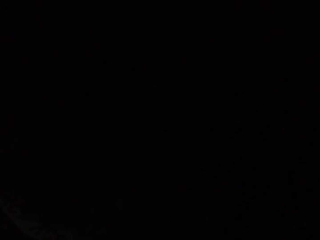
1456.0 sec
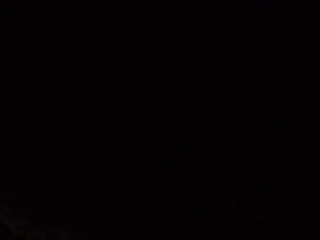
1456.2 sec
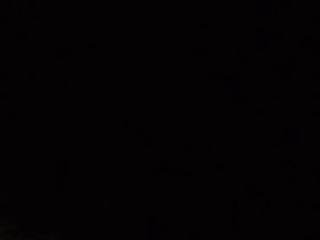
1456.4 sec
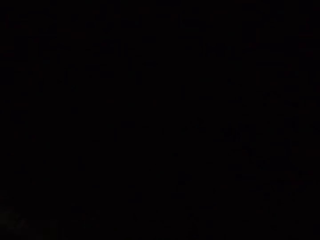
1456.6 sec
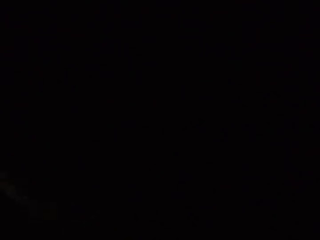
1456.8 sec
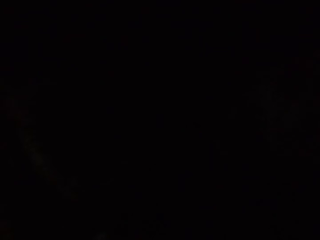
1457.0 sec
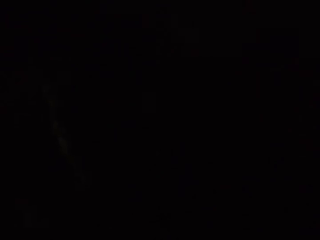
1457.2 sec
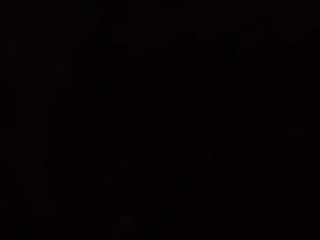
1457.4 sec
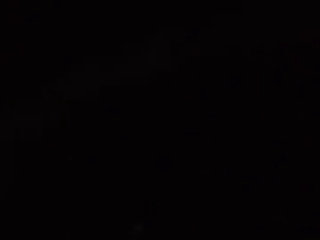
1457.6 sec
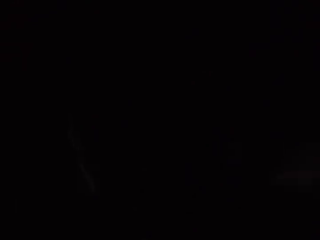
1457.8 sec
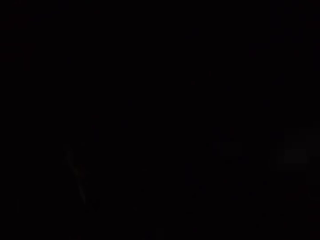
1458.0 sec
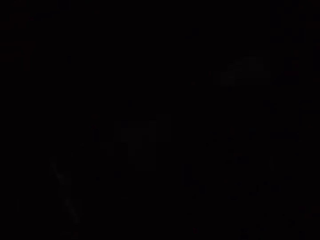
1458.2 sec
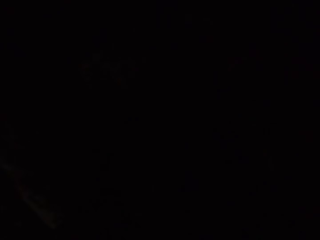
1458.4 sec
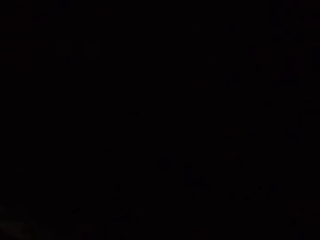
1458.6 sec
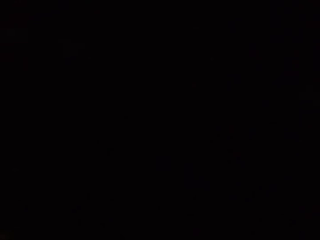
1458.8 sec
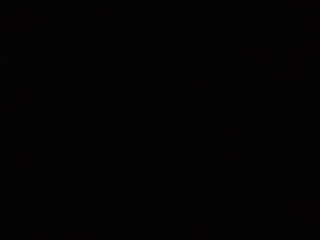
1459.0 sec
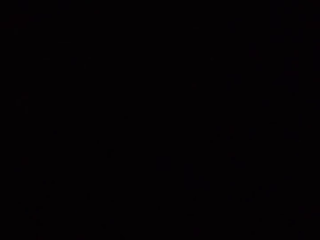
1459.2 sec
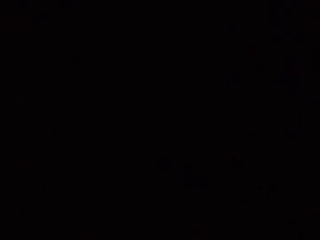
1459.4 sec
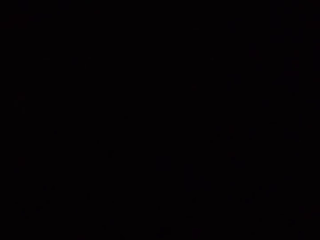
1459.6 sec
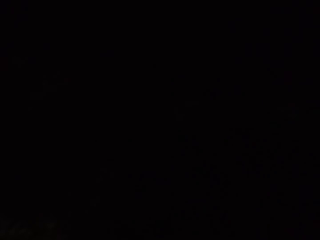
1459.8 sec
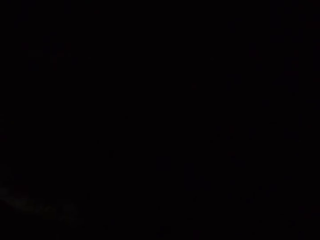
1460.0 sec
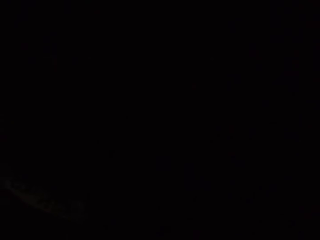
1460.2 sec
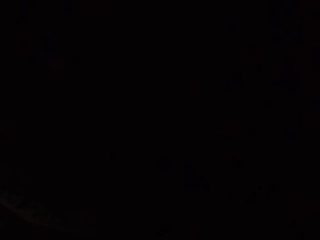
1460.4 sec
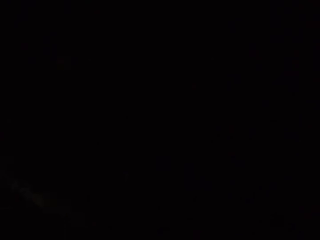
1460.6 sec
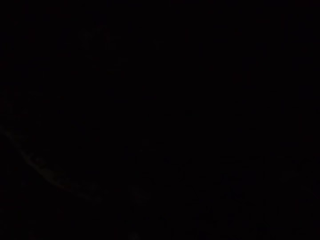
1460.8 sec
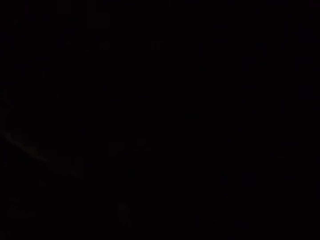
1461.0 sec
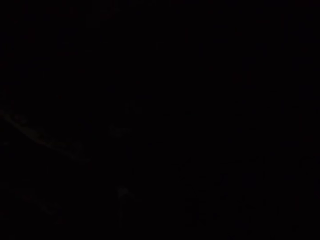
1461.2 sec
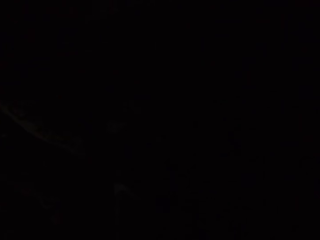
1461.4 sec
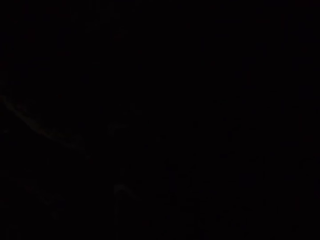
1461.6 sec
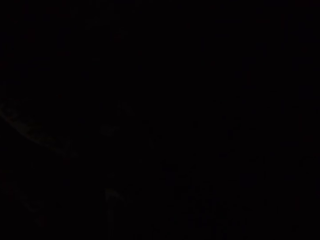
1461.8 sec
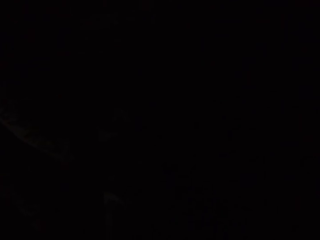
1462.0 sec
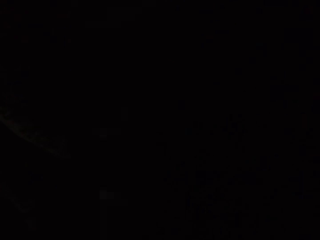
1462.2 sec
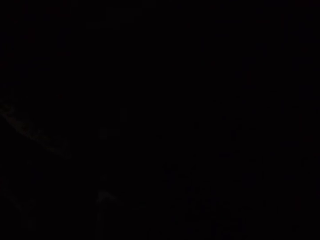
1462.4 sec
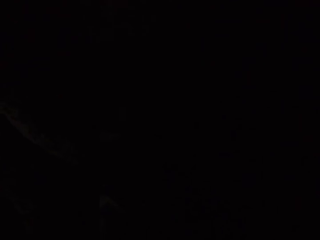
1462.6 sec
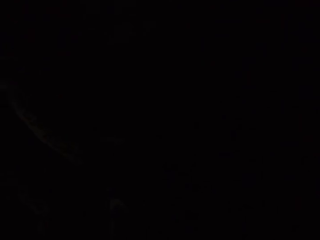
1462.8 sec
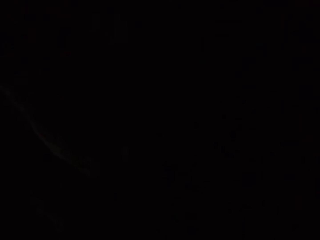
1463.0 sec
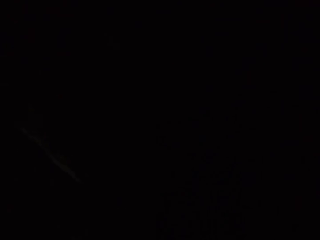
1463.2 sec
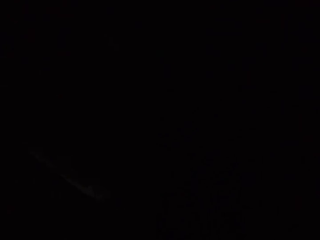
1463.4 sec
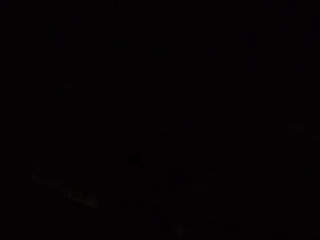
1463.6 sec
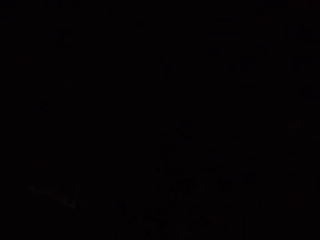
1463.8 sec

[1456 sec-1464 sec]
The camera wearer mixes concrete with a hoe.

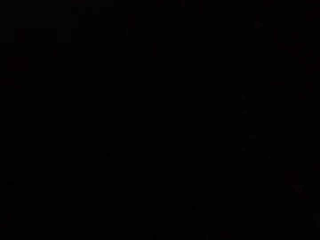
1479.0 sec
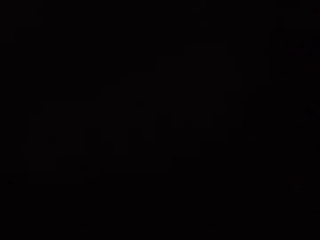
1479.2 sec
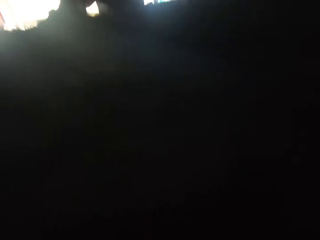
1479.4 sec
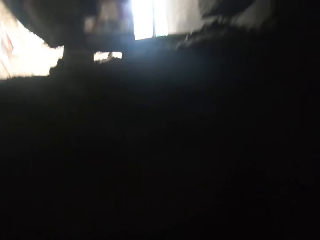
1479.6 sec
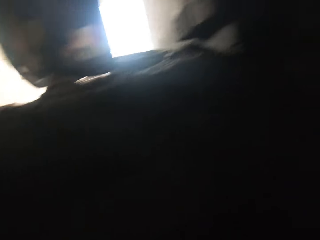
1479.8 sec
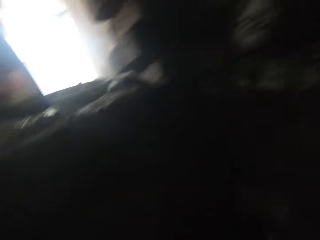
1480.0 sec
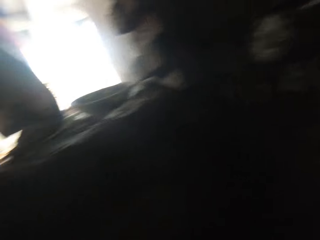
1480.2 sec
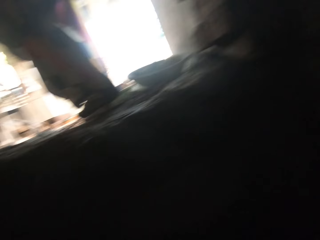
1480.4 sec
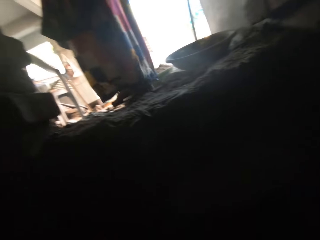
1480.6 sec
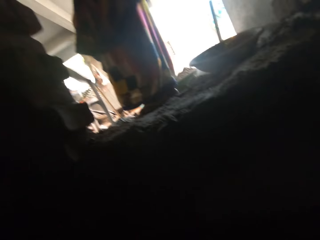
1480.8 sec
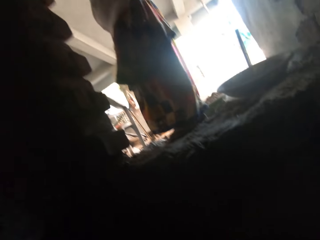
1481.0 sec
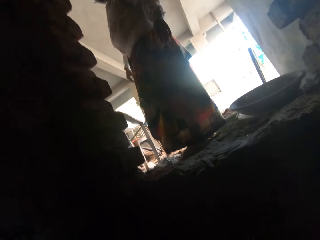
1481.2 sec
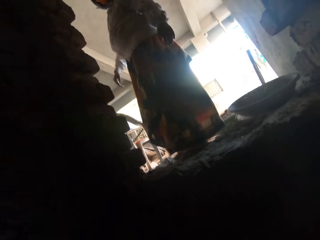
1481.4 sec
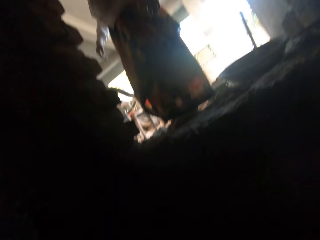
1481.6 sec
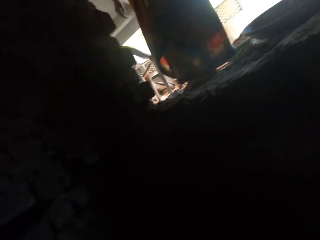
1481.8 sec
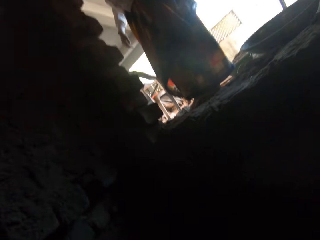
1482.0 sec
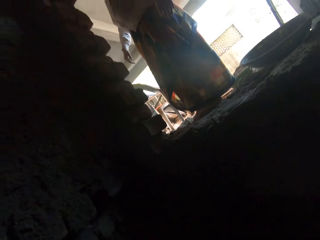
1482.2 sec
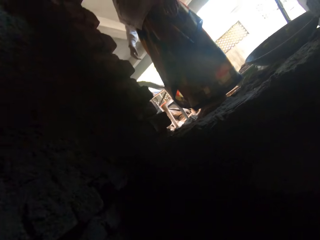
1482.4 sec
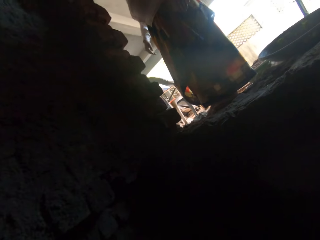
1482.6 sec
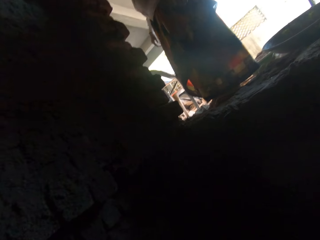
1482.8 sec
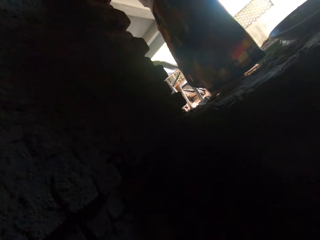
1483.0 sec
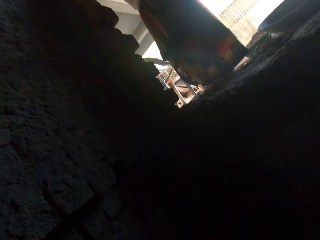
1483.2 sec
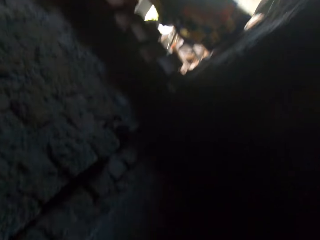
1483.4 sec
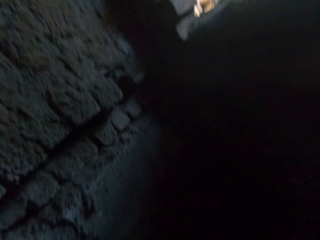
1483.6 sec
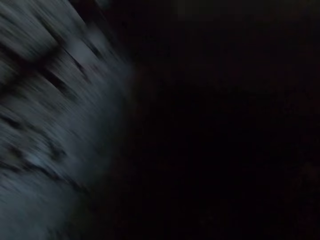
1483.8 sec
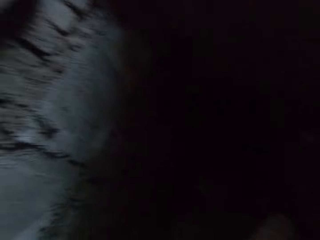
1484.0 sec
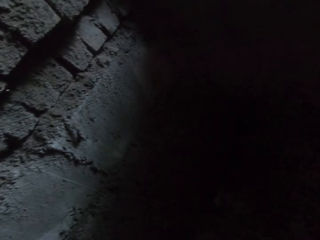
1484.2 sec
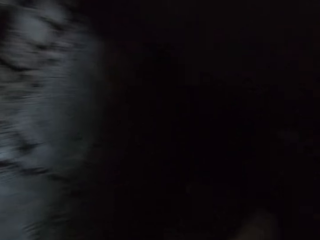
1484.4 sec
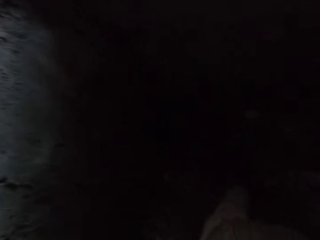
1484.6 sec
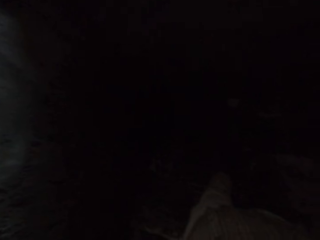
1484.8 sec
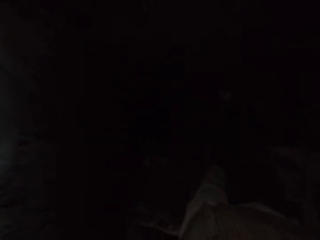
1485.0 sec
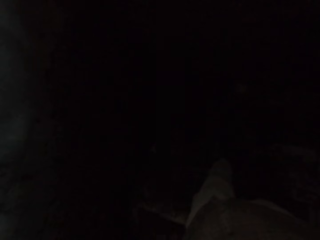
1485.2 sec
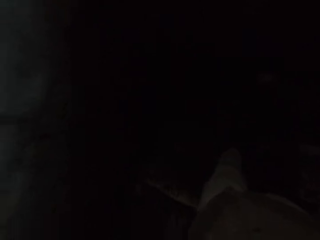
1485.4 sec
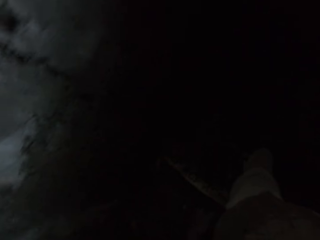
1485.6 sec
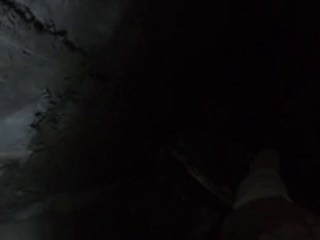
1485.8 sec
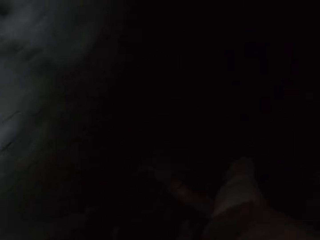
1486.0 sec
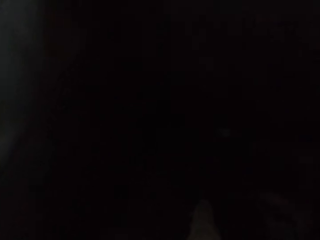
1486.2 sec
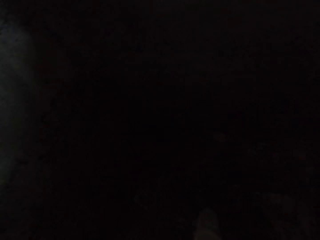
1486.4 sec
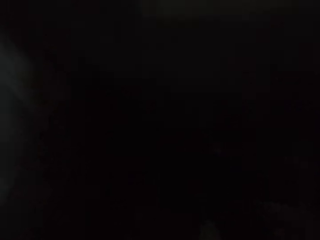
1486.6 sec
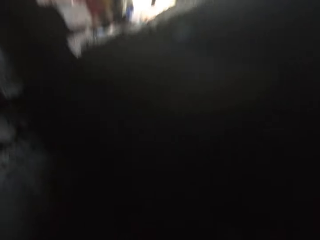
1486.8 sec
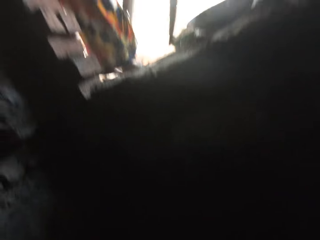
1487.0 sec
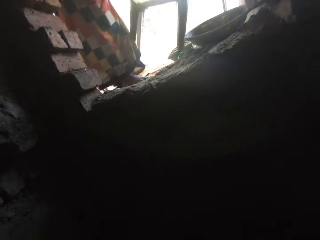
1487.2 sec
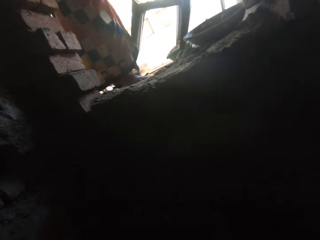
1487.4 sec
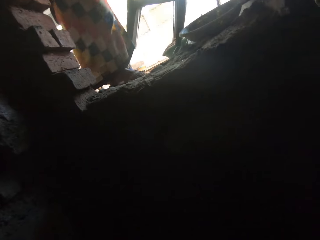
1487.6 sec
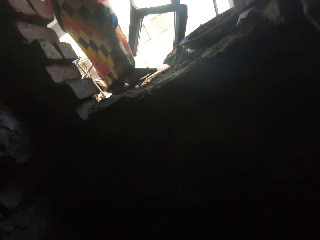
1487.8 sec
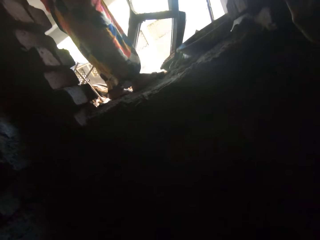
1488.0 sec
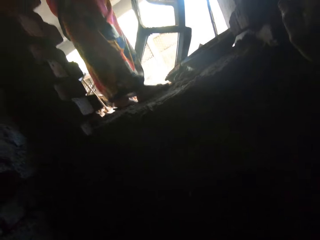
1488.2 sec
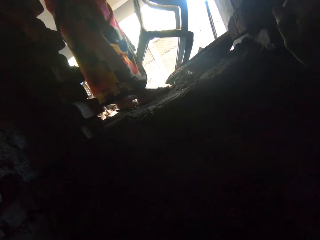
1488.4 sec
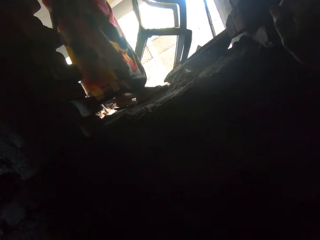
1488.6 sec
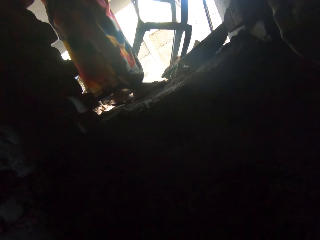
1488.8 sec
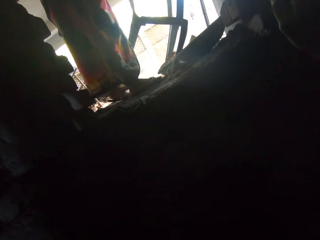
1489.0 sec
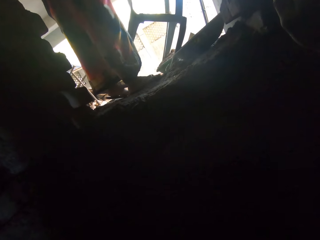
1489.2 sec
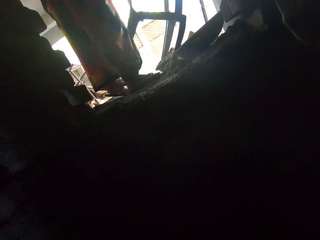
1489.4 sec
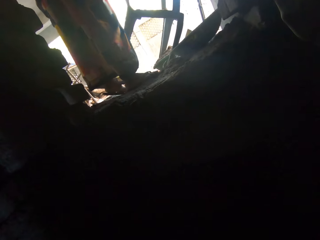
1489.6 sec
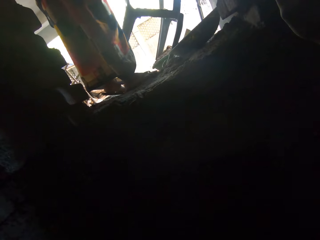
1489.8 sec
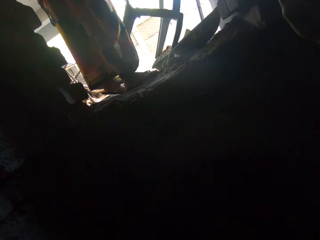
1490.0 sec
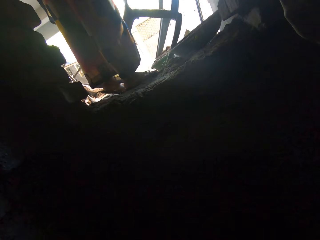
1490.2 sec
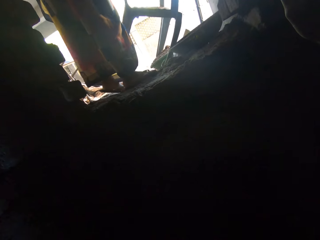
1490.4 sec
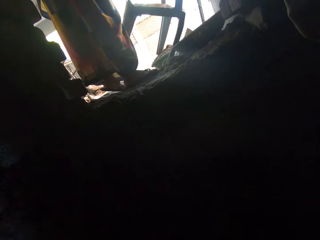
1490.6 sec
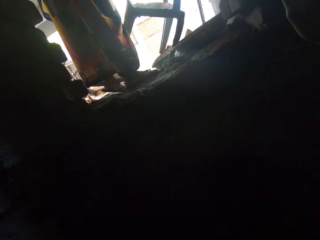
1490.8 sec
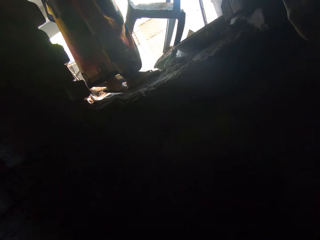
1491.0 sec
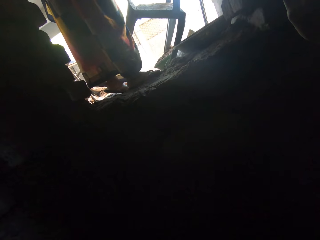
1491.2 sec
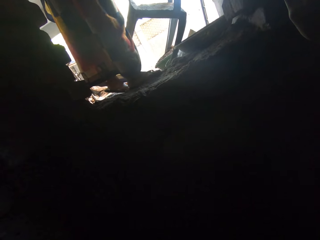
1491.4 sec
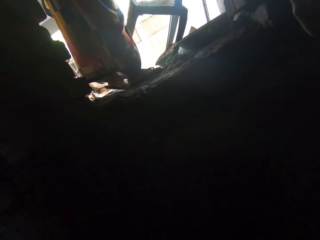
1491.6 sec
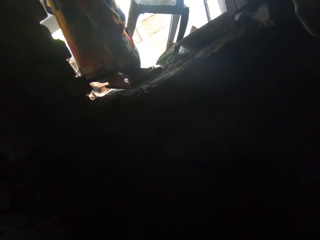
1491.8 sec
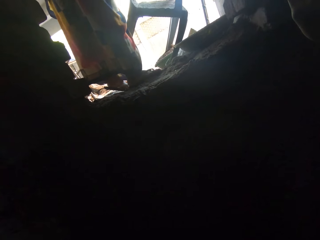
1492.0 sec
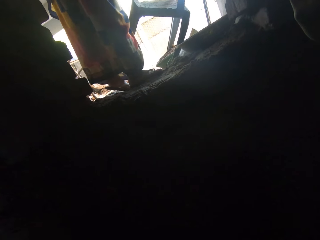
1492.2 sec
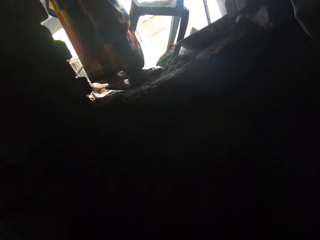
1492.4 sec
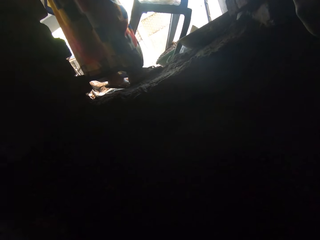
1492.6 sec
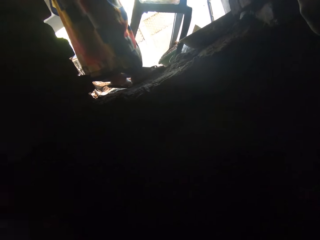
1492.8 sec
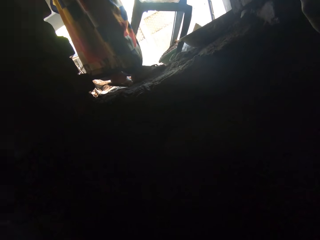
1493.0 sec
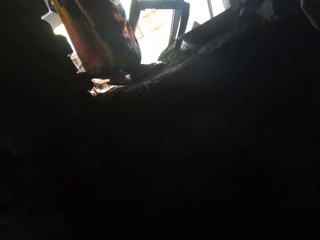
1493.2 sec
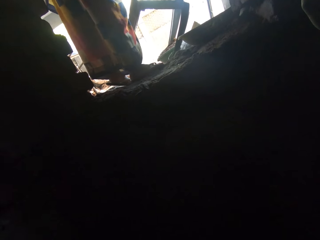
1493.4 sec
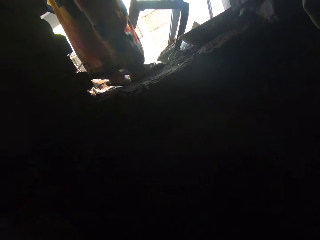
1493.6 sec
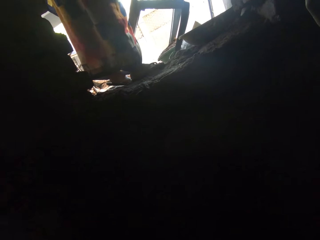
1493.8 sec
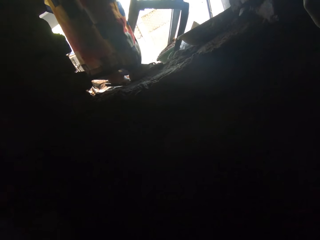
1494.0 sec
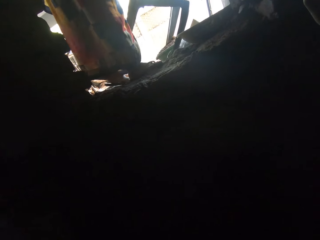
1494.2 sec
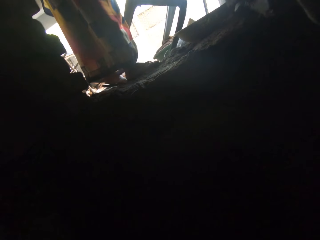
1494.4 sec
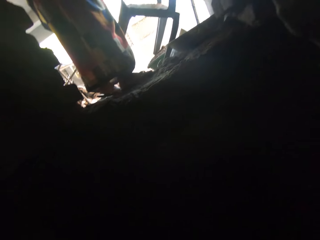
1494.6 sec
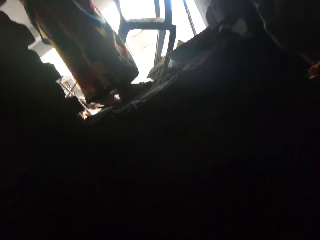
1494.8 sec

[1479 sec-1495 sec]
The woman converses with the camera wearer. The camera wearer looks inside the construction wall. The woman drops a chair or seat on the ground with her hands. The camera wearer looks at the woman. The woman moves the seat.
